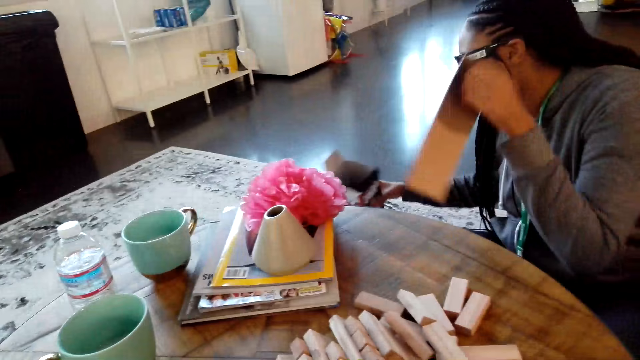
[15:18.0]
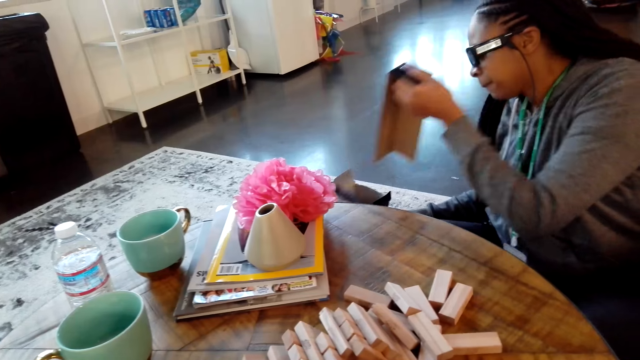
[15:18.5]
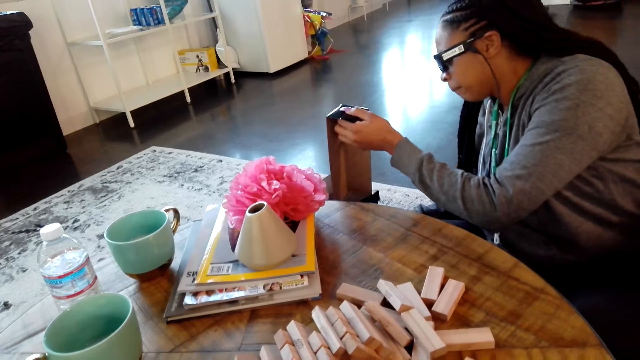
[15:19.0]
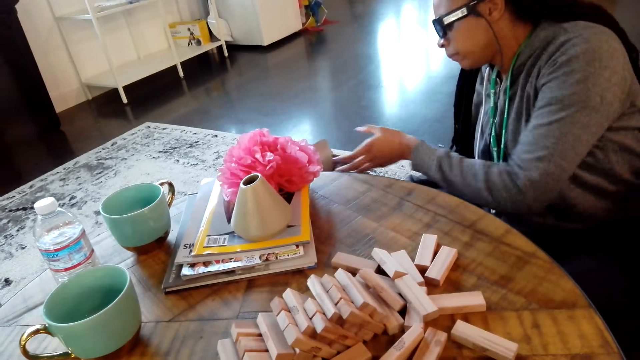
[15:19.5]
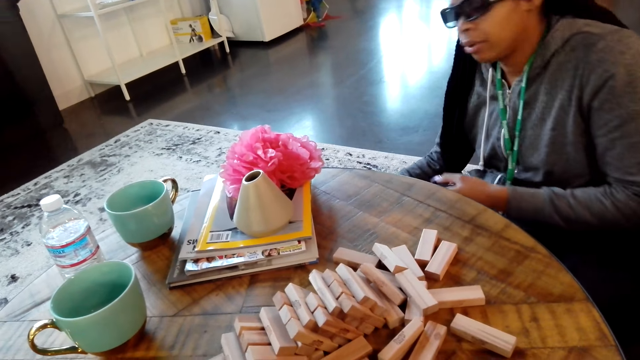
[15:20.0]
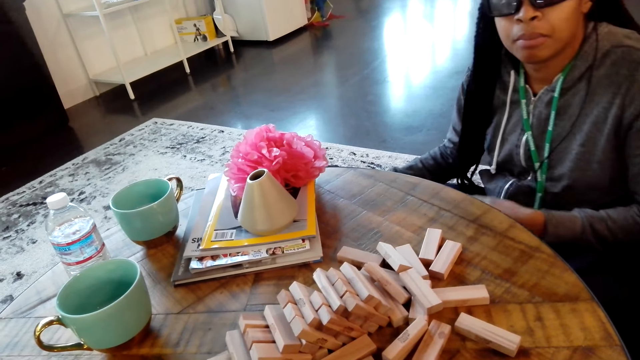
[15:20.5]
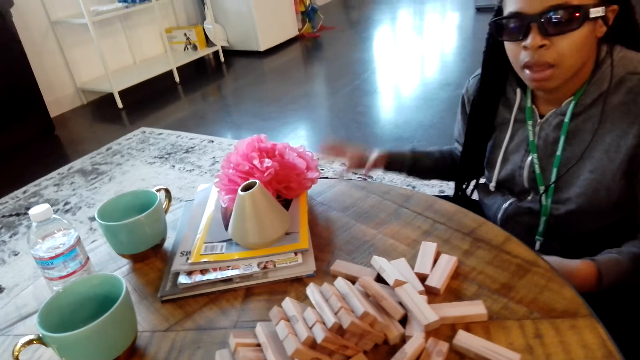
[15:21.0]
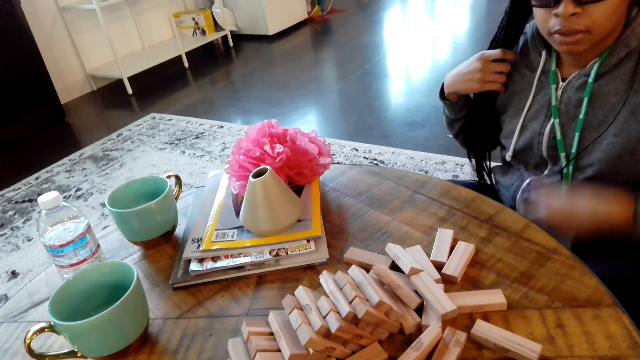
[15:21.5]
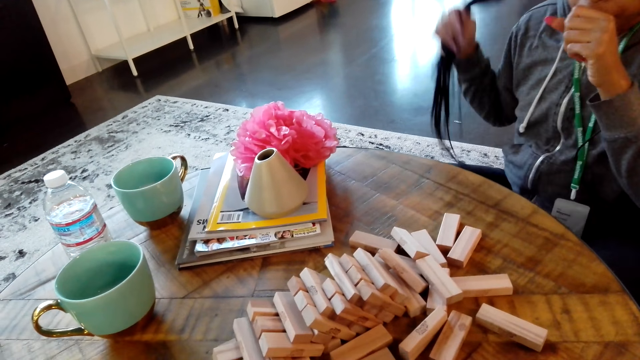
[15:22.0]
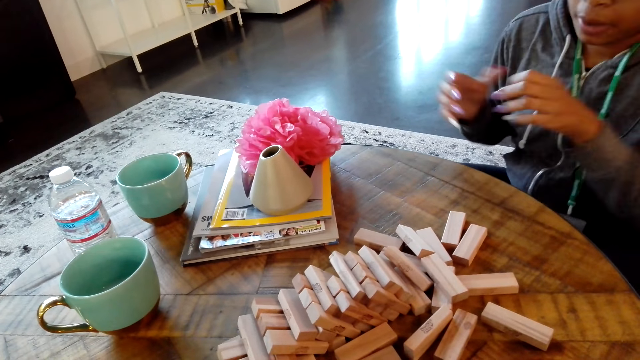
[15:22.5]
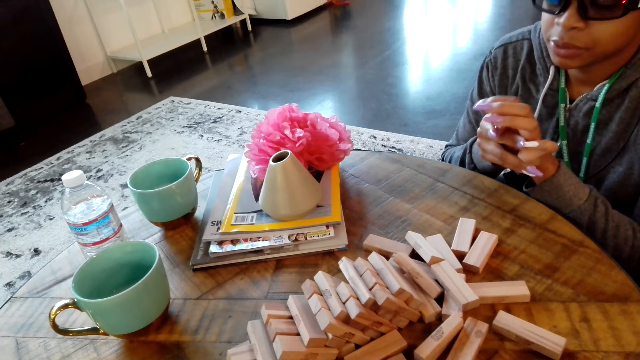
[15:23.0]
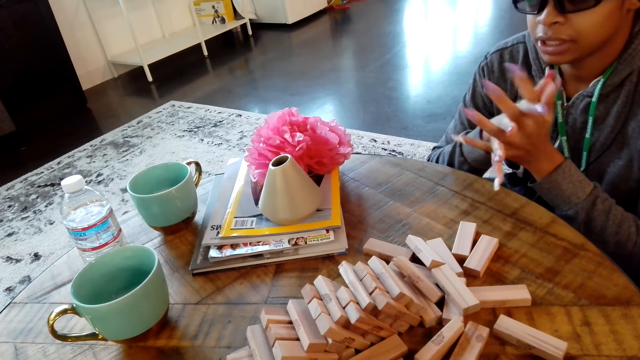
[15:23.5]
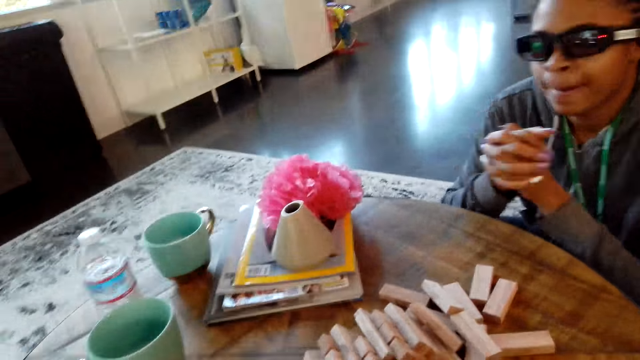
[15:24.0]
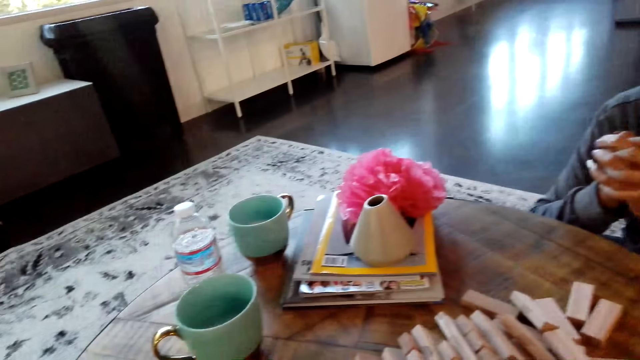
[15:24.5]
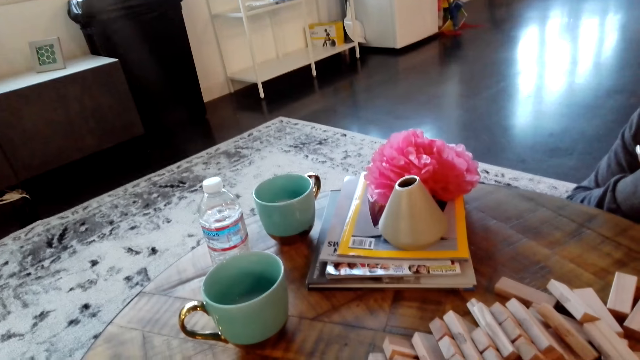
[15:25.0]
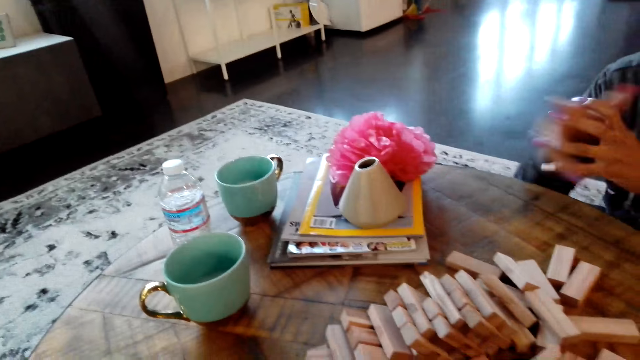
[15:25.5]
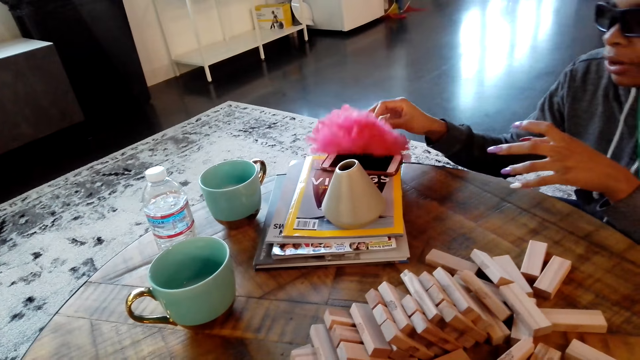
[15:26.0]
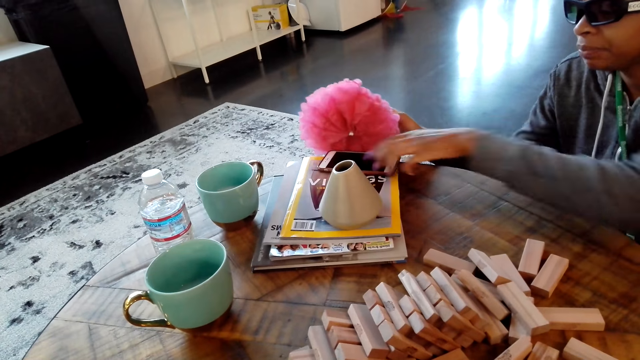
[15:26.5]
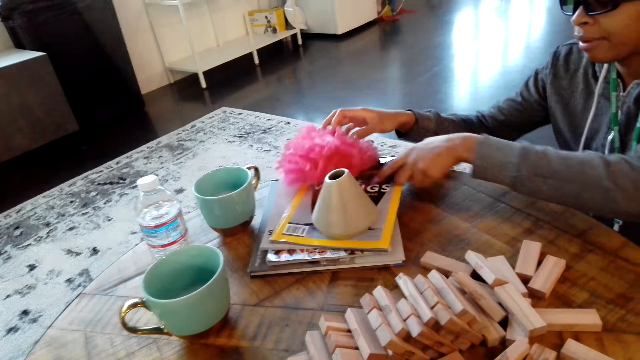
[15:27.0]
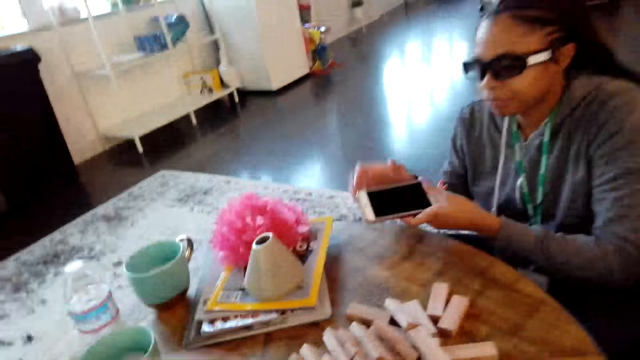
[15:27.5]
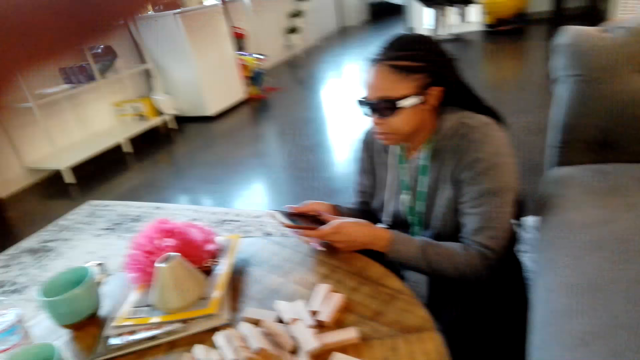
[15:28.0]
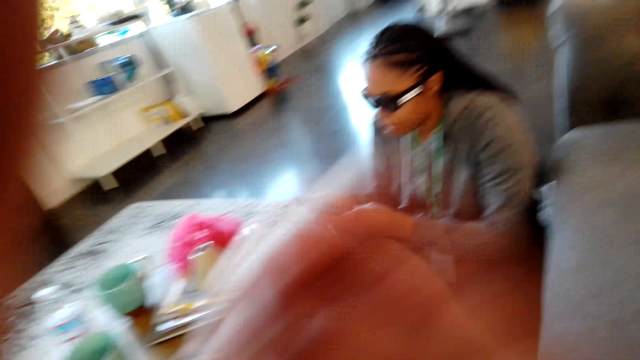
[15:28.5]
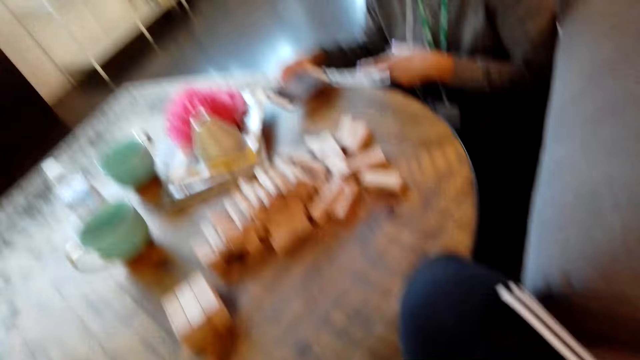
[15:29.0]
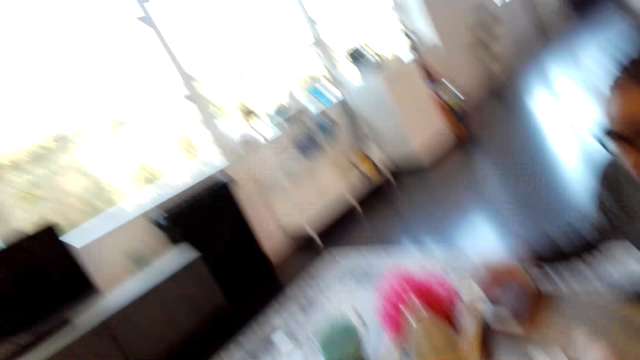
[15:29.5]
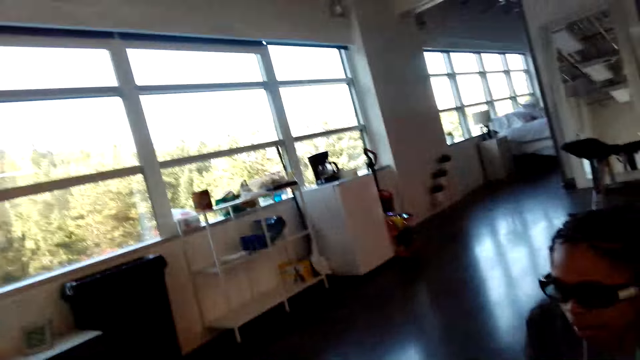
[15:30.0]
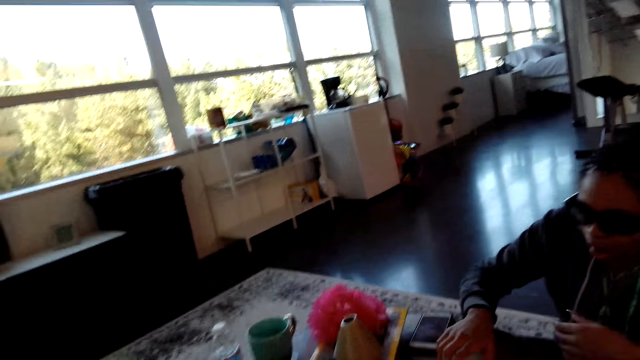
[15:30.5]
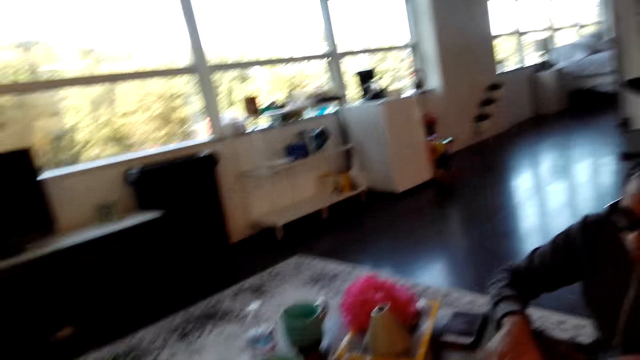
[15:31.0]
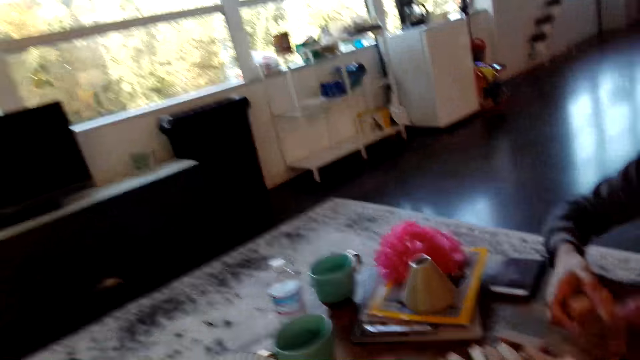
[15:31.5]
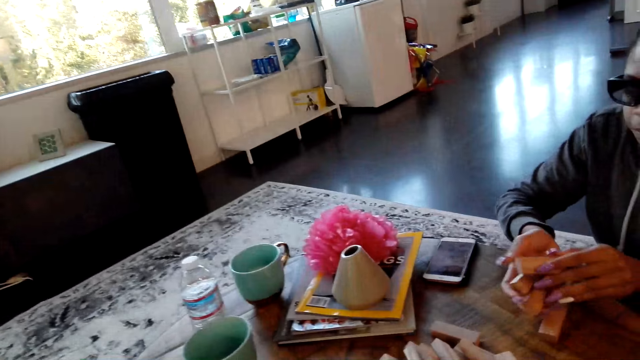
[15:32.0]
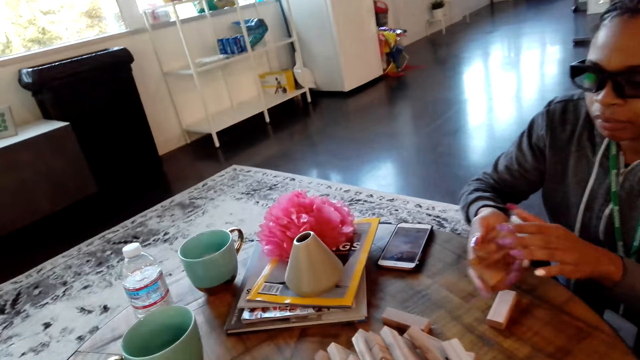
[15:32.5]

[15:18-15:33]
A woman puts a box in a box. The woman moves a hand. The woman holds hands. The camera wearer moves a flower. They lift a hand. They adjust a camera. The woman lifts a block.

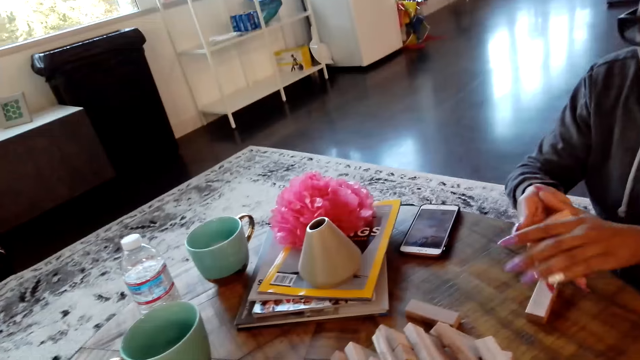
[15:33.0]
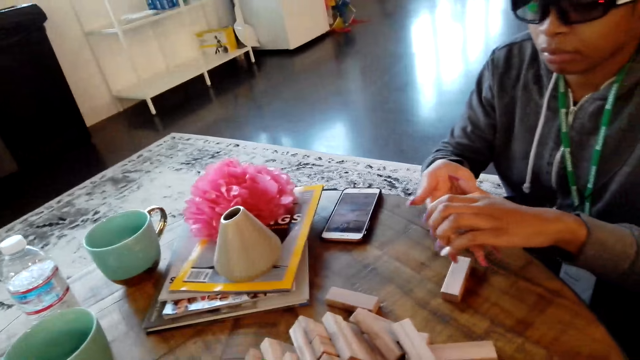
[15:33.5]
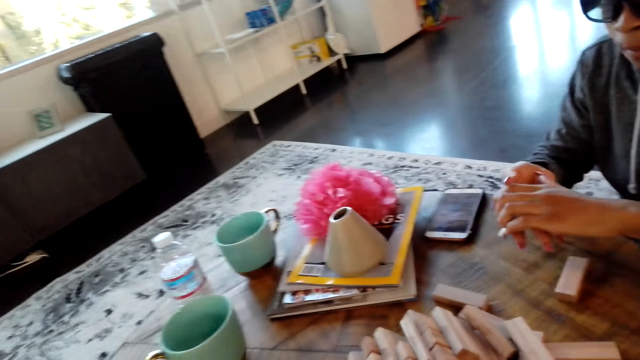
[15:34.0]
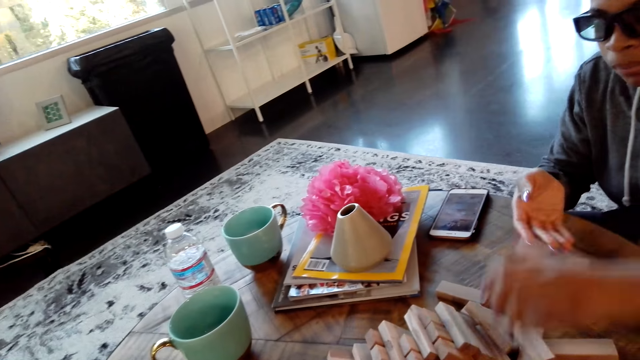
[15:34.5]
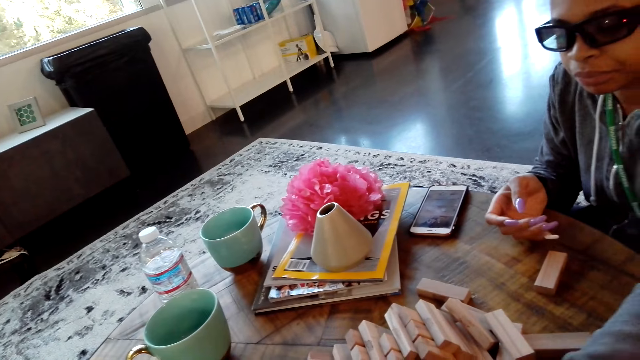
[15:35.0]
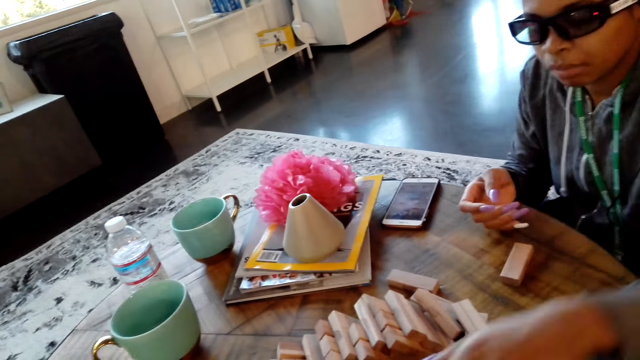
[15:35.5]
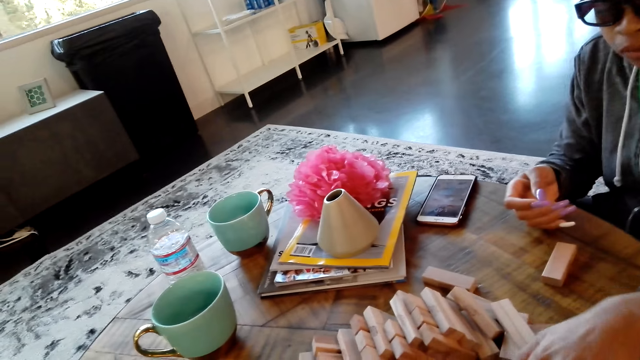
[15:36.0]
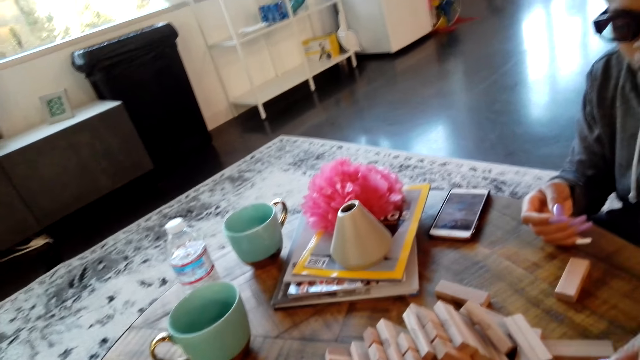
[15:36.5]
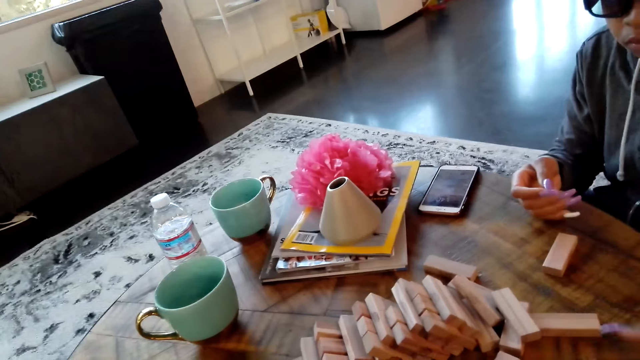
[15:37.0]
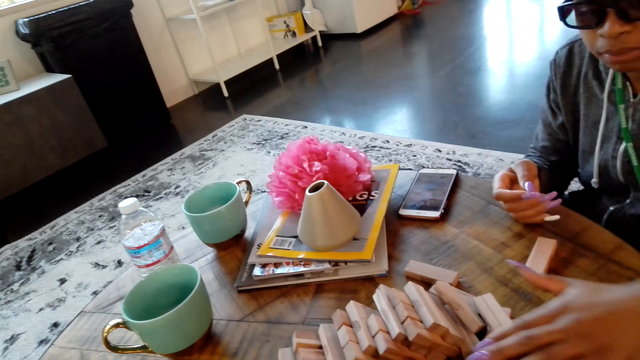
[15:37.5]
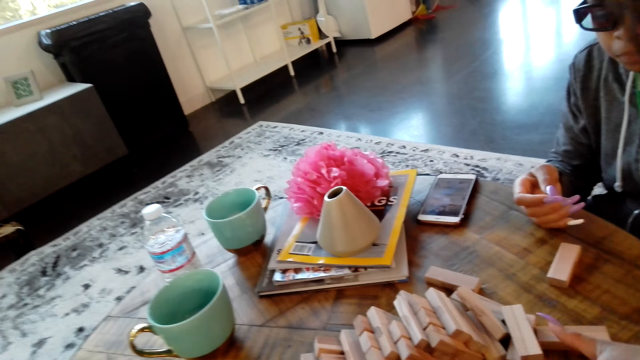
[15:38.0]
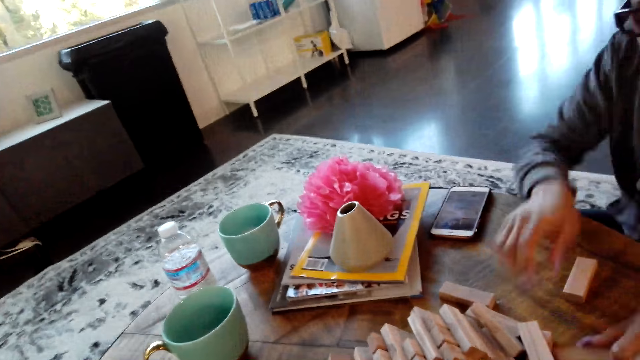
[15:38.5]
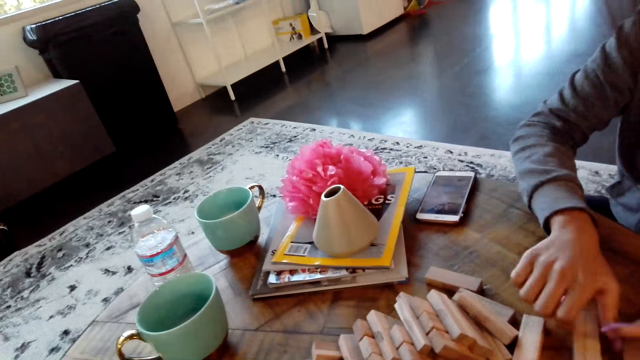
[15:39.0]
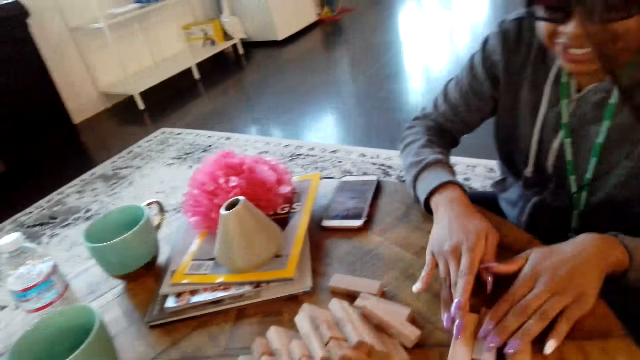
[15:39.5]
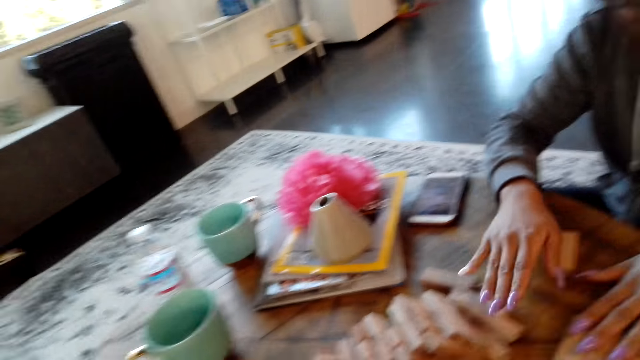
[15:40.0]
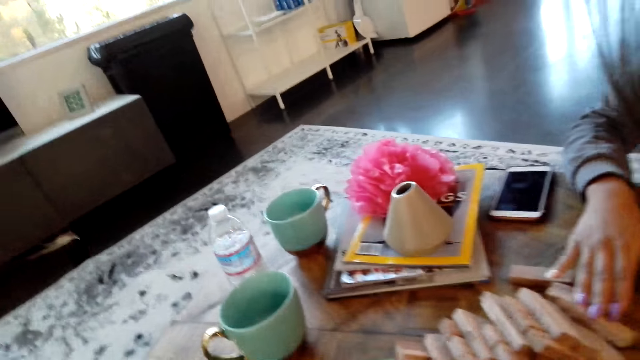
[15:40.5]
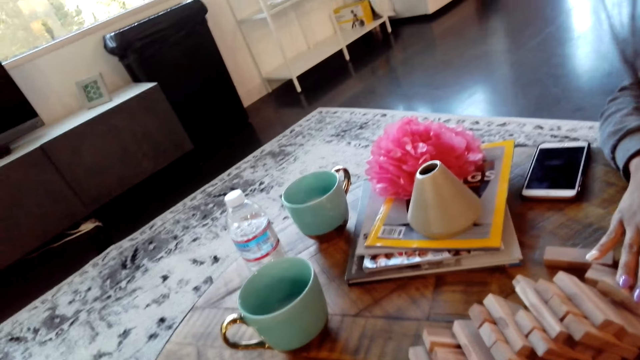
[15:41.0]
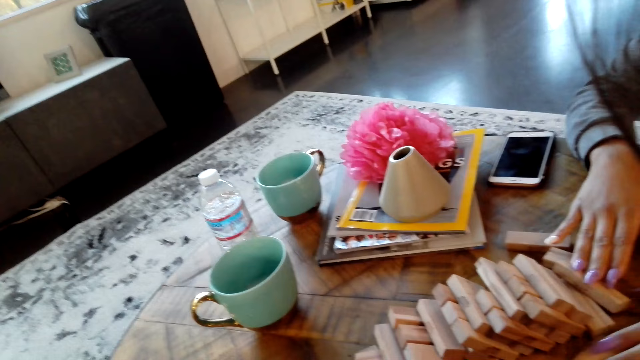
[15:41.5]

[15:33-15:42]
A woman puts blocks down. The woman moves the blocks.
